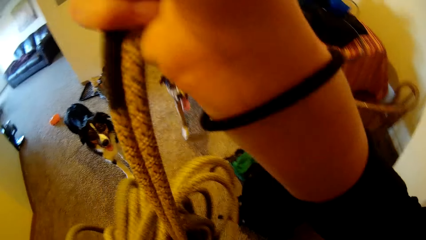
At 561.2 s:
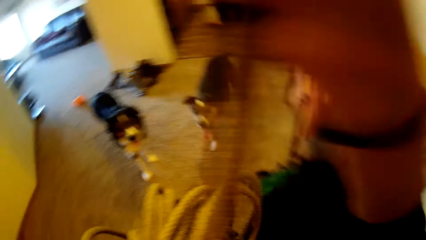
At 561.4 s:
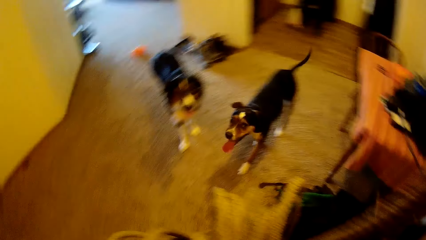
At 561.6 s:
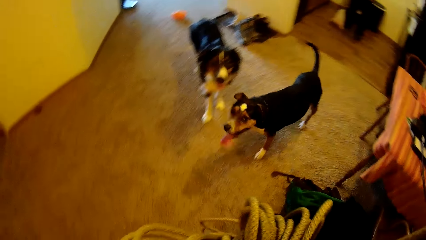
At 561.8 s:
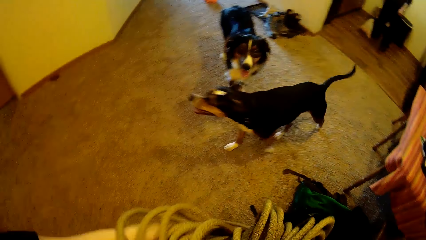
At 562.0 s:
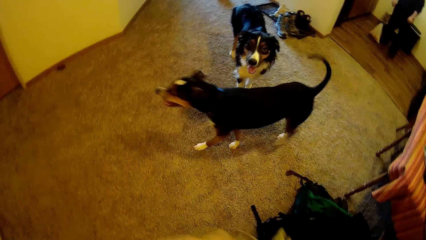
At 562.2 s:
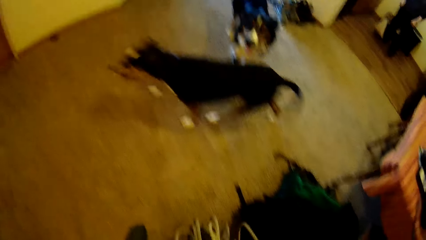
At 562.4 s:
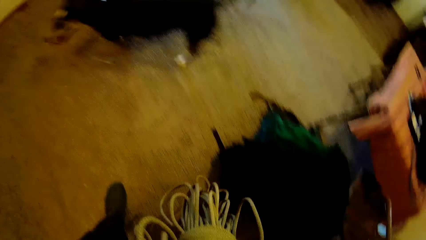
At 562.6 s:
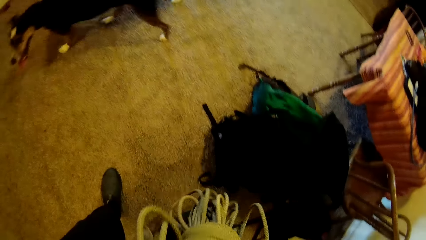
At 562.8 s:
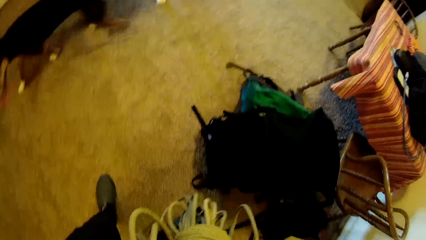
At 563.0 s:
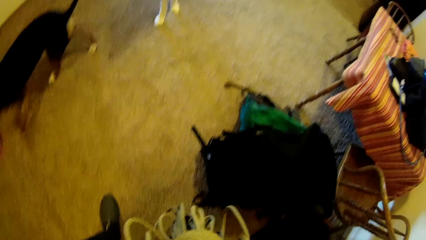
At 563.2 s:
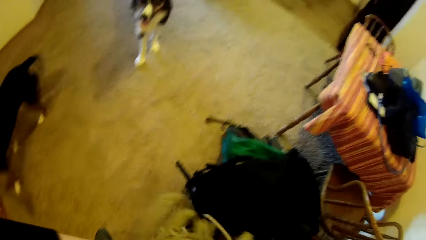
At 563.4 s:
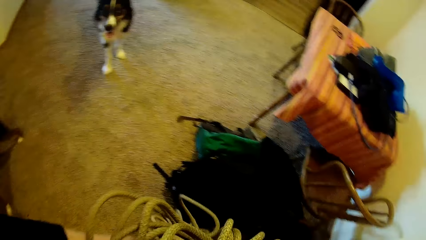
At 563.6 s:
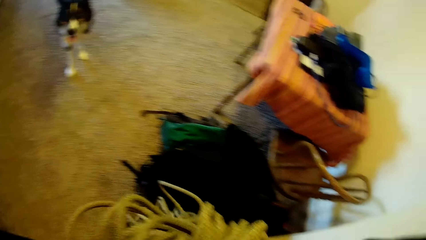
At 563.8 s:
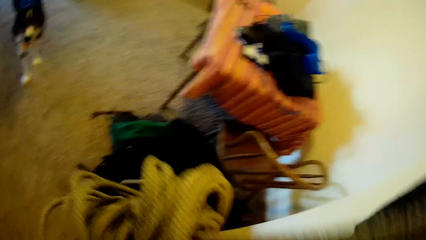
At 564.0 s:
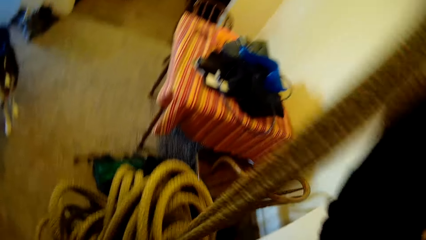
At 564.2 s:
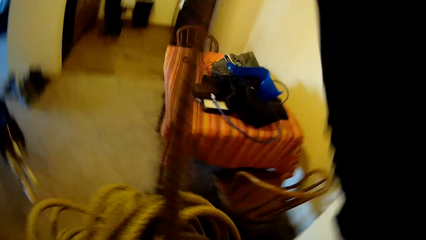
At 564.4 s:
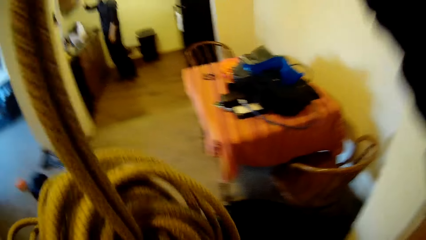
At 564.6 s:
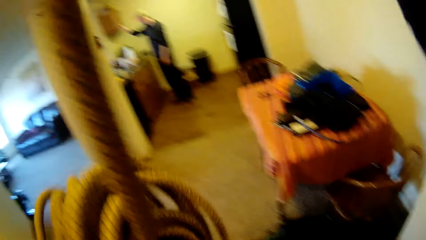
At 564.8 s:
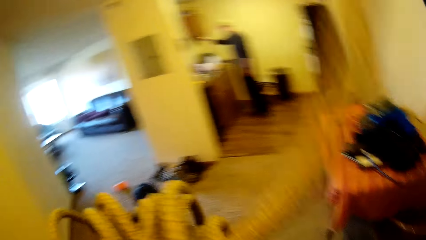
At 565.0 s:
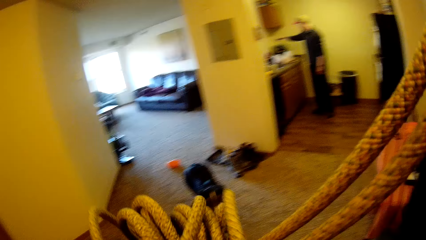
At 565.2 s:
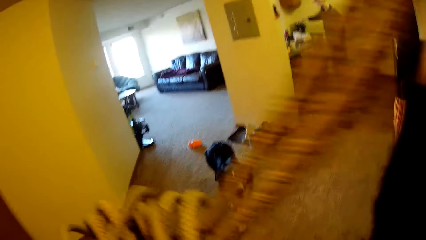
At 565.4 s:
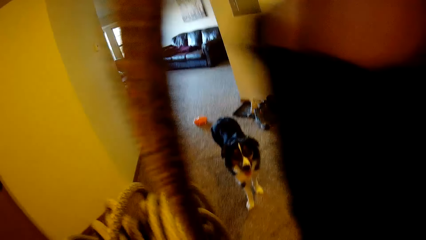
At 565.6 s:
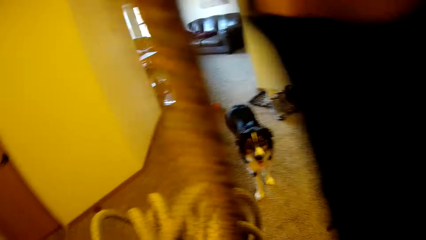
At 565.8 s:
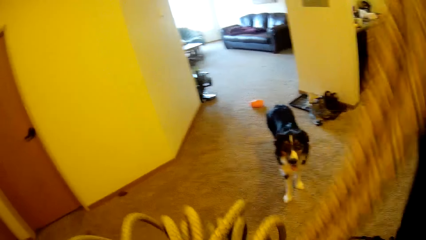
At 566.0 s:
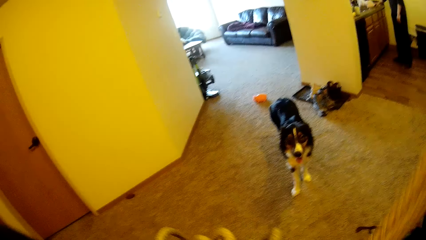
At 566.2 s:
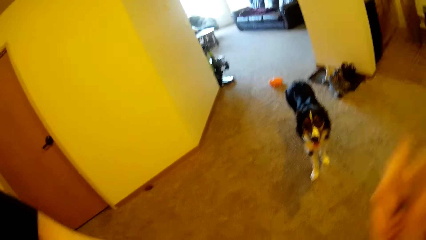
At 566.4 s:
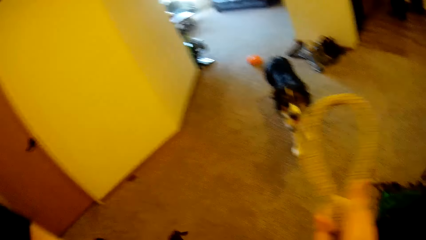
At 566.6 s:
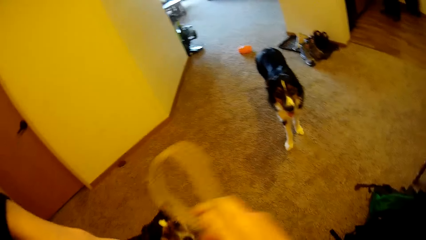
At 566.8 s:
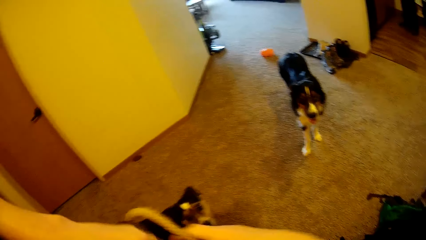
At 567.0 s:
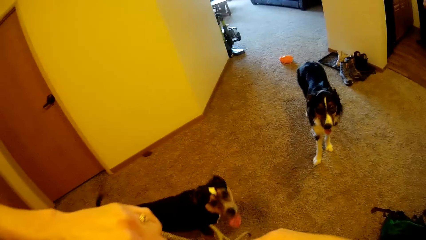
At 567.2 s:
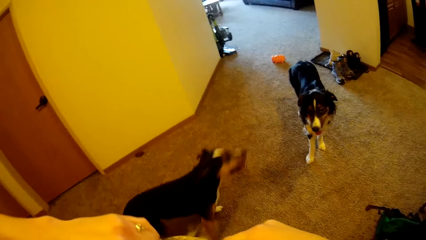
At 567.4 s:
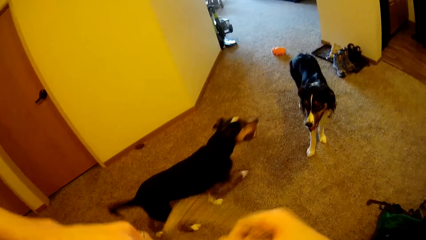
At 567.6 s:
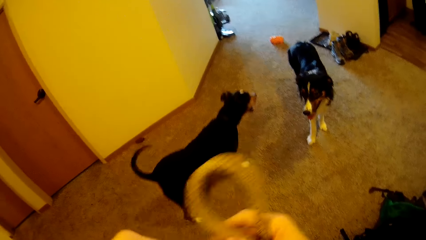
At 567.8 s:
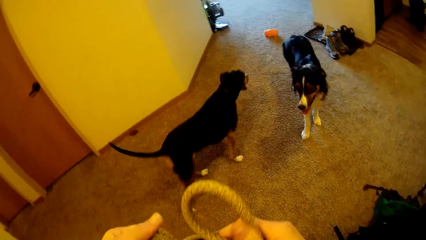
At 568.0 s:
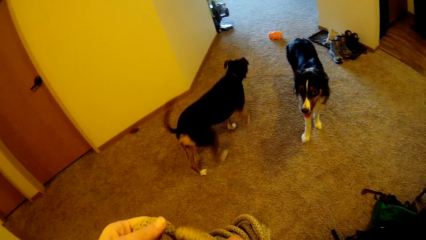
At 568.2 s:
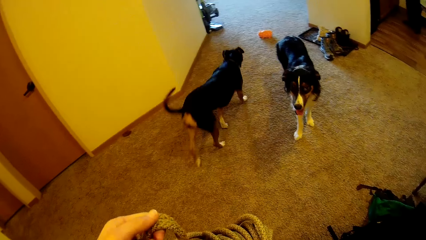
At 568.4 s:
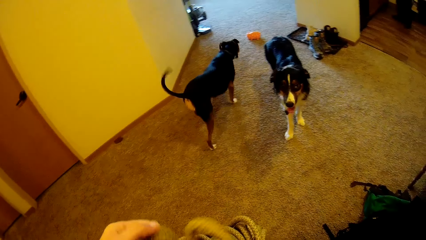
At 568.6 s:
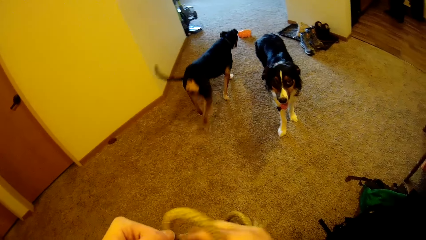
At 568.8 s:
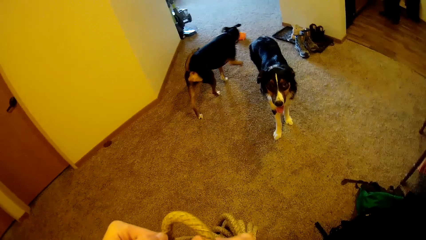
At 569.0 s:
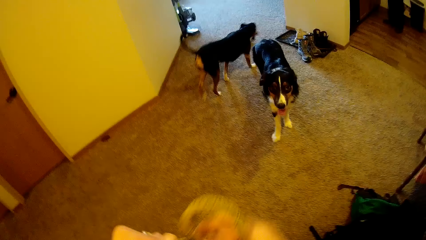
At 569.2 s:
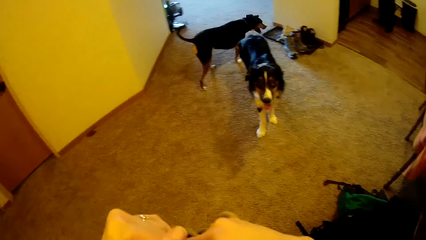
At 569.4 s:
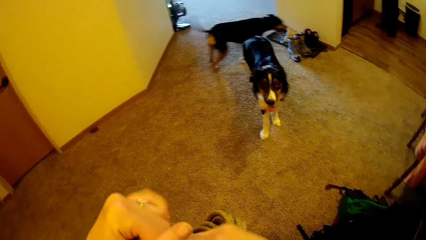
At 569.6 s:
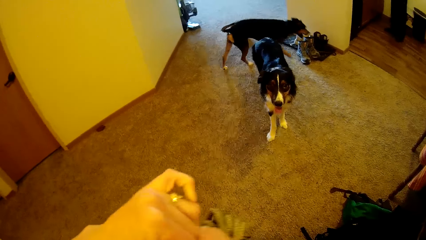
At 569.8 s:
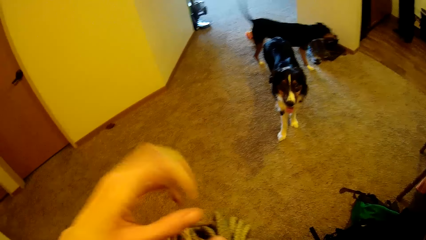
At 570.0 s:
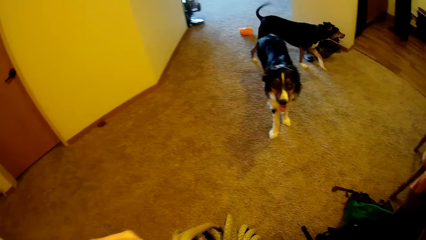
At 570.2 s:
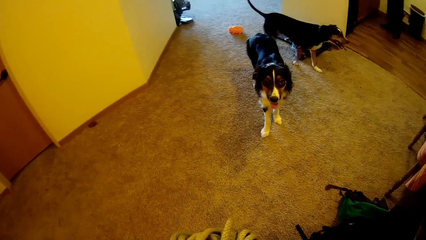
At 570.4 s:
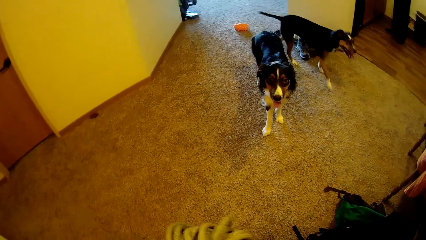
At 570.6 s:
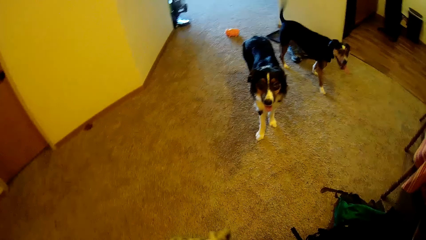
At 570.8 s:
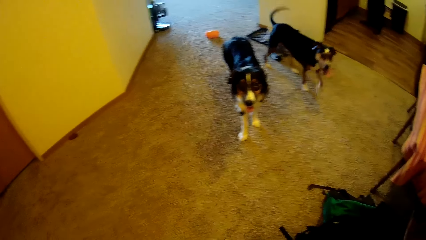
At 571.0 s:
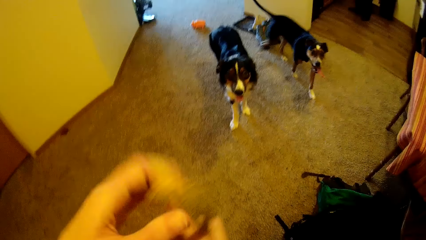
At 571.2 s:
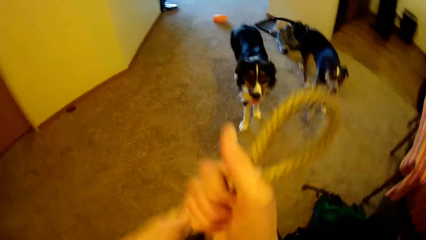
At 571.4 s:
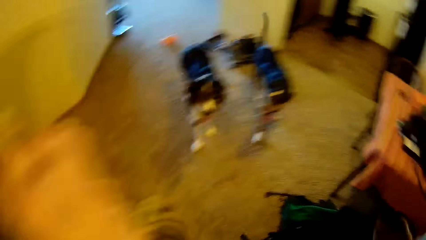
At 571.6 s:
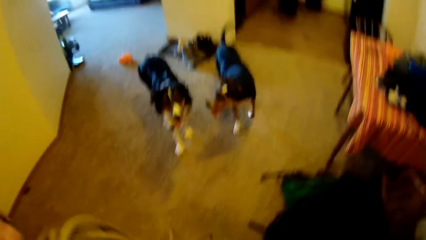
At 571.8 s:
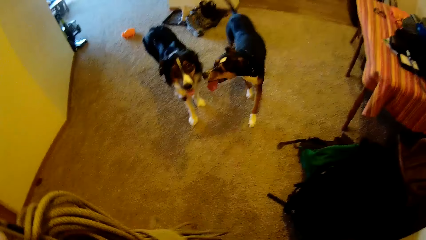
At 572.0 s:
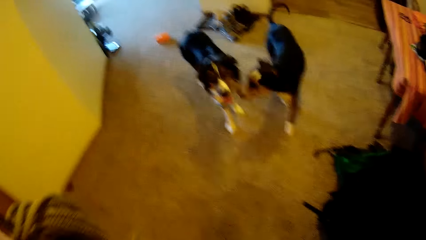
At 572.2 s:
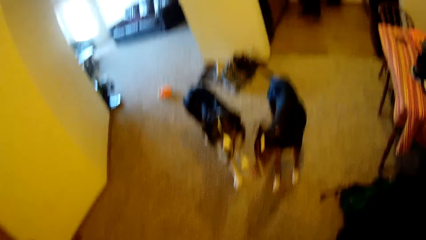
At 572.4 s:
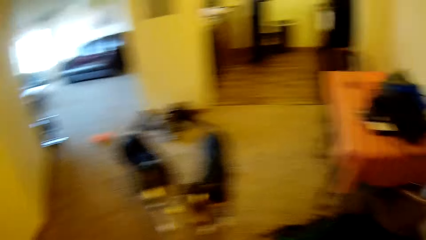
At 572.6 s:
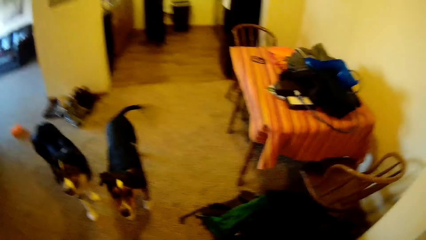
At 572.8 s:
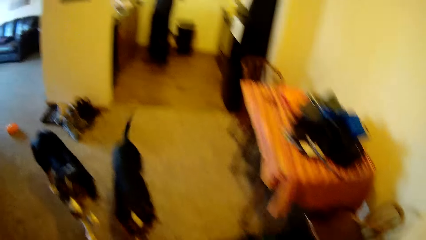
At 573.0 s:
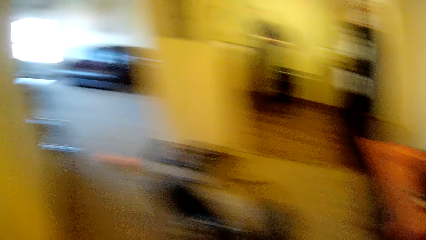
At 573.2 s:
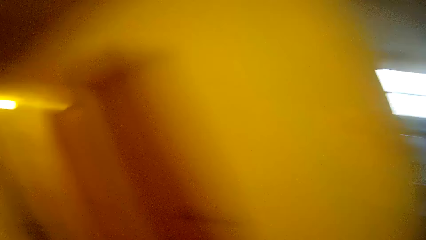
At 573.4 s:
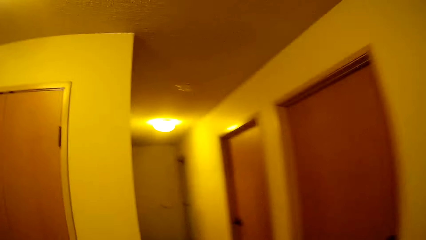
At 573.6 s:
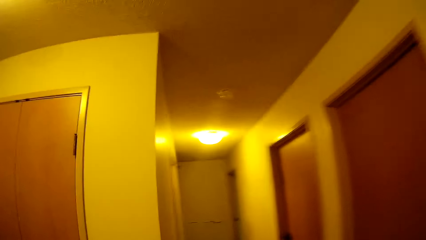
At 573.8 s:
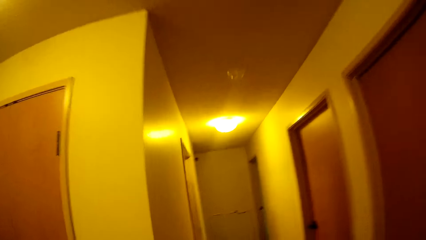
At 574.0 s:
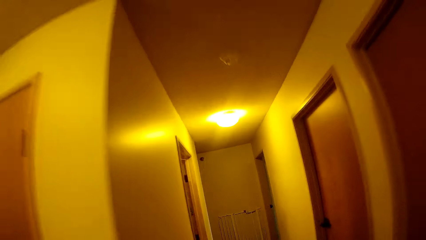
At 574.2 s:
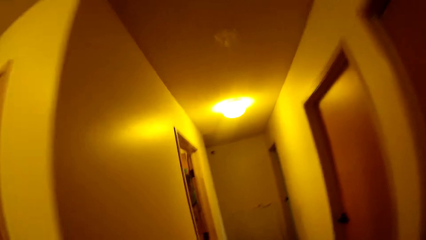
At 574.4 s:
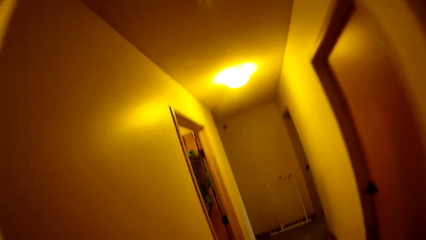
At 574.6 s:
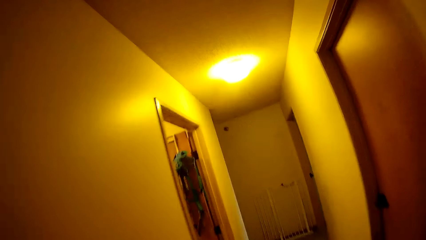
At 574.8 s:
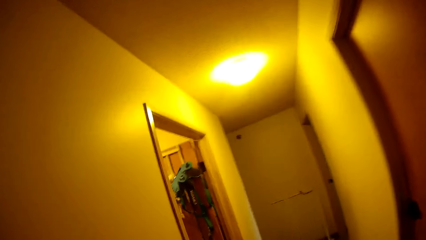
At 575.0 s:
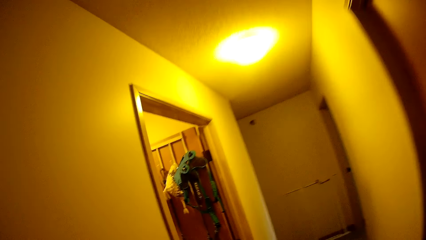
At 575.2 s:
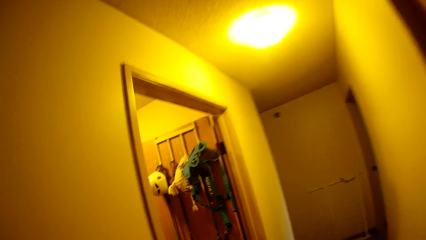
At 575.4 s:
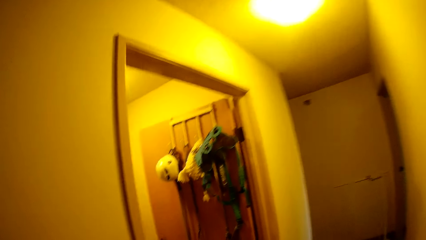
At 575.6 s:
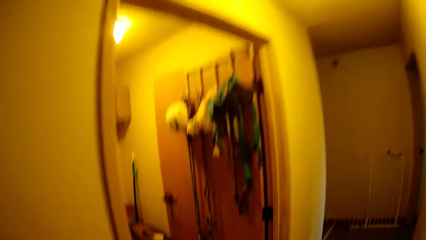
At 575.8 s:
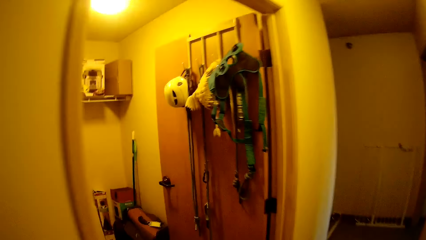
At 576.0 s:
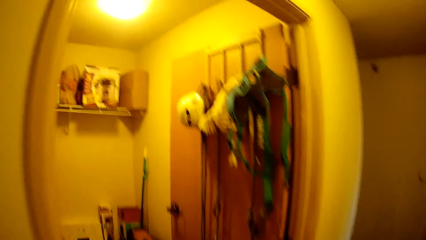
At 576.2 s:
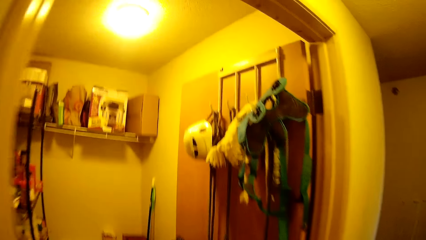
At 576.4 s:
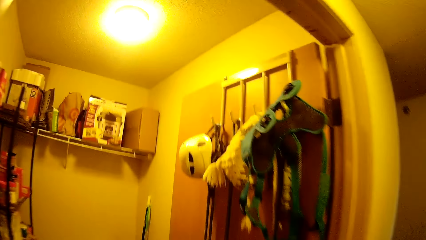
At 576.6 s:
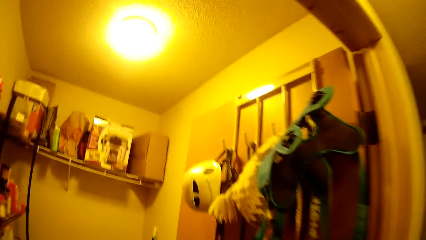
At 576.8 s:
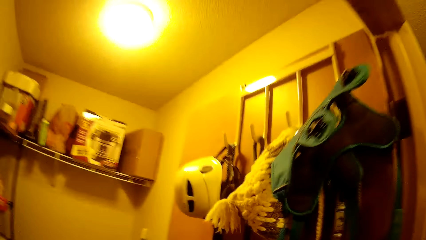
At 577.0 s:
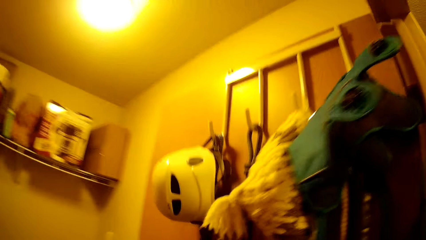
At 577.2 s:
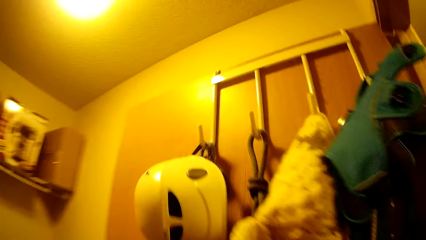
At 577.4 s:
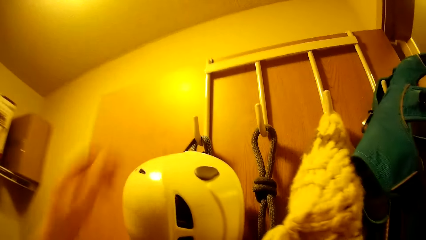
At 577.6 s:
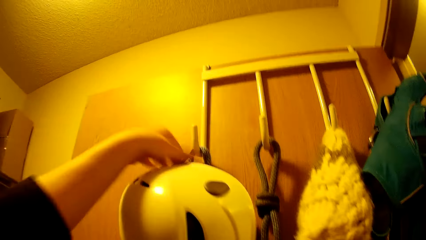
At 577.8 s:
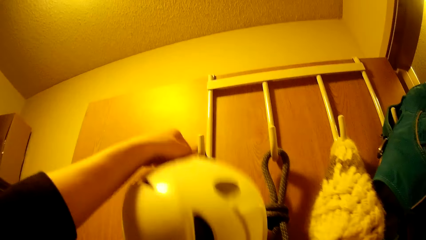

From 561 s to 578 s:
The camera wearer holds the rope. He drops a bag of oranges in his hand on the kitchen countertop. He looks at the dog. He ties the rope. He walks to the room. He picks up a helmet from a hanger.
